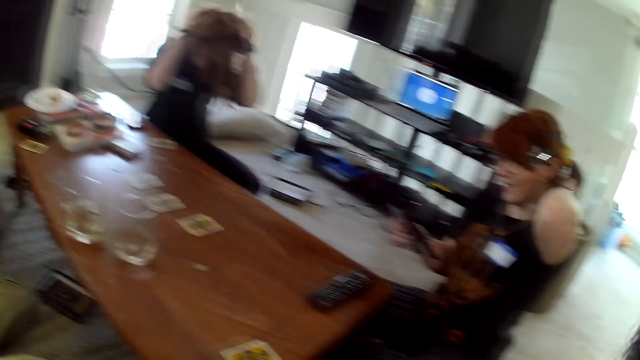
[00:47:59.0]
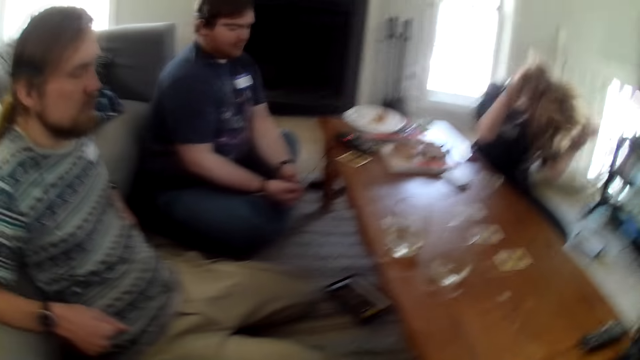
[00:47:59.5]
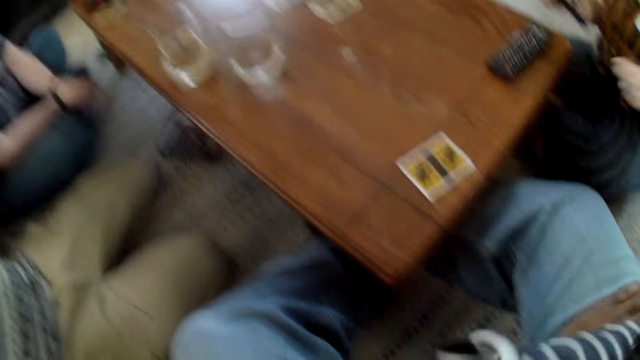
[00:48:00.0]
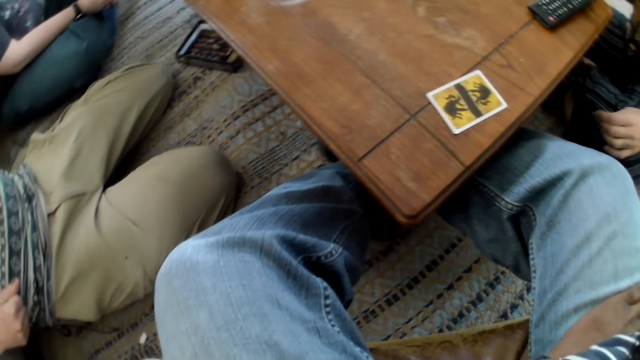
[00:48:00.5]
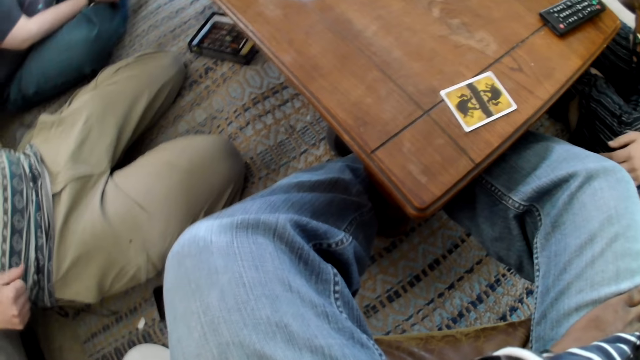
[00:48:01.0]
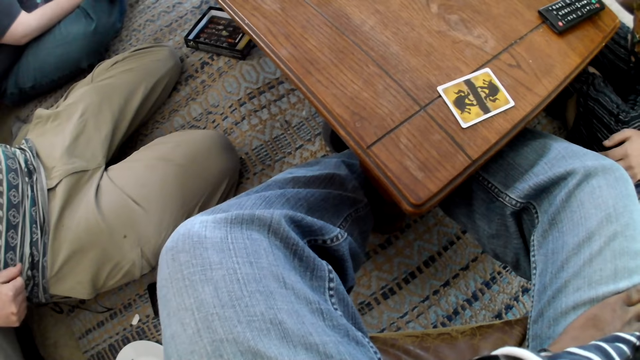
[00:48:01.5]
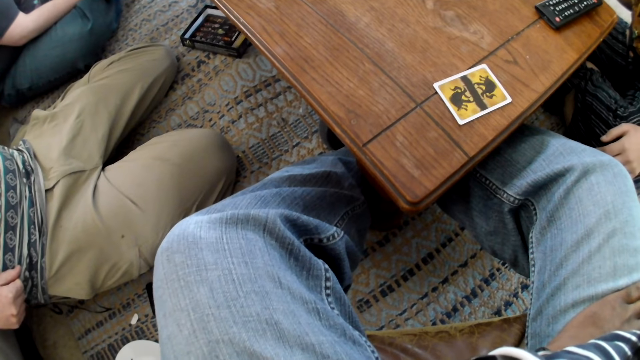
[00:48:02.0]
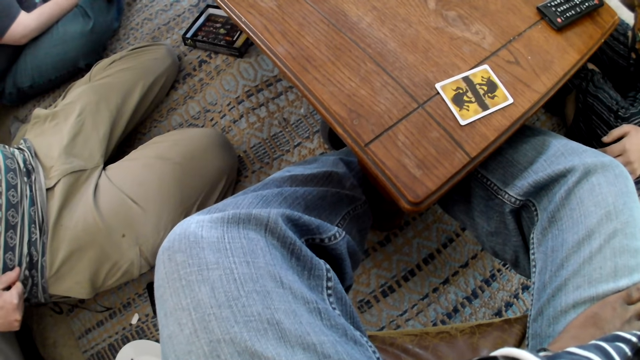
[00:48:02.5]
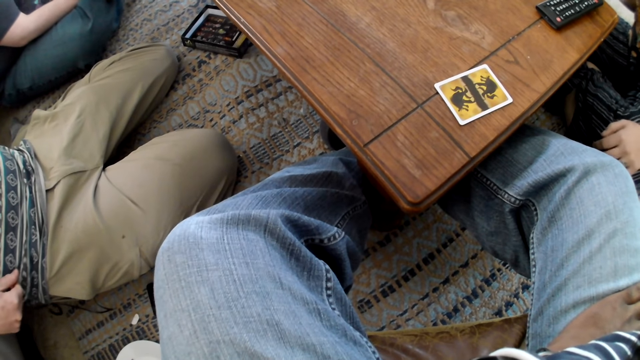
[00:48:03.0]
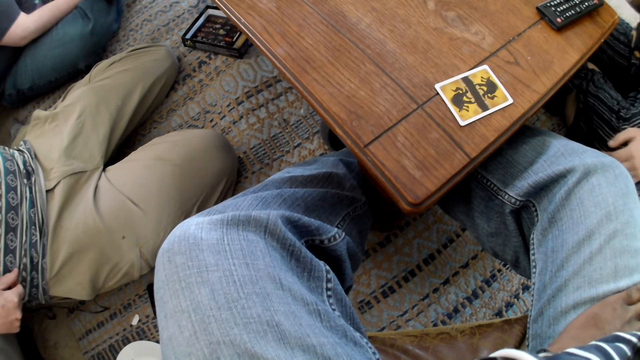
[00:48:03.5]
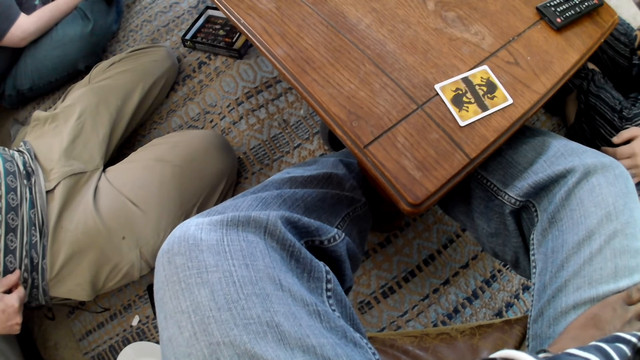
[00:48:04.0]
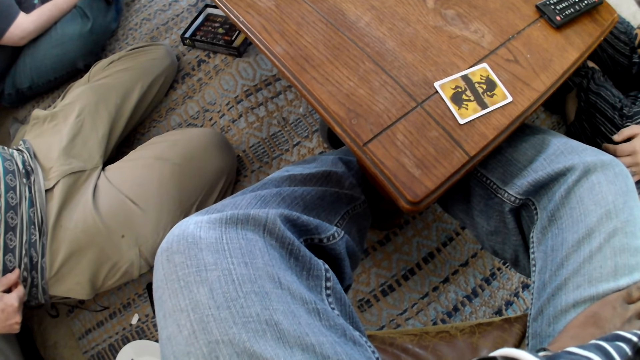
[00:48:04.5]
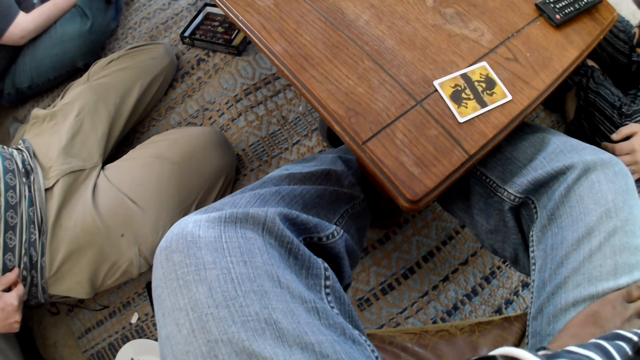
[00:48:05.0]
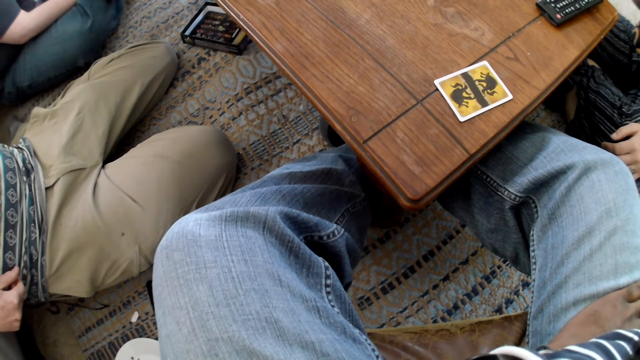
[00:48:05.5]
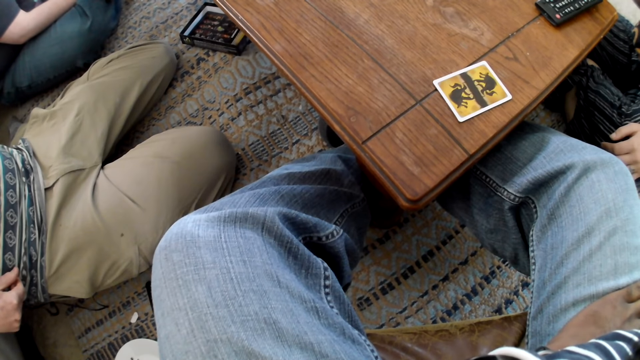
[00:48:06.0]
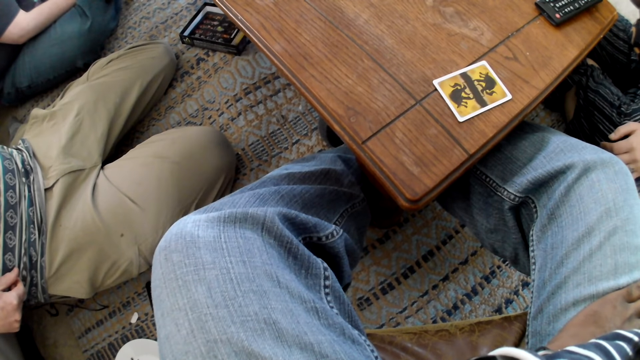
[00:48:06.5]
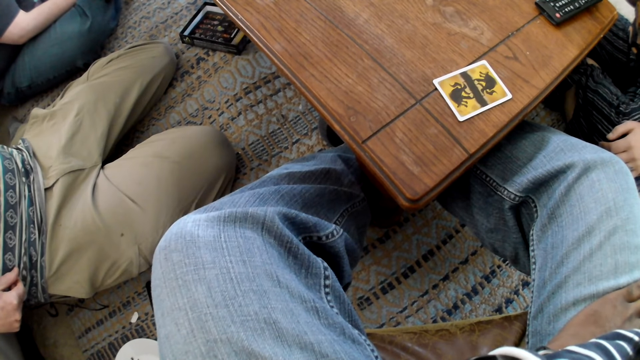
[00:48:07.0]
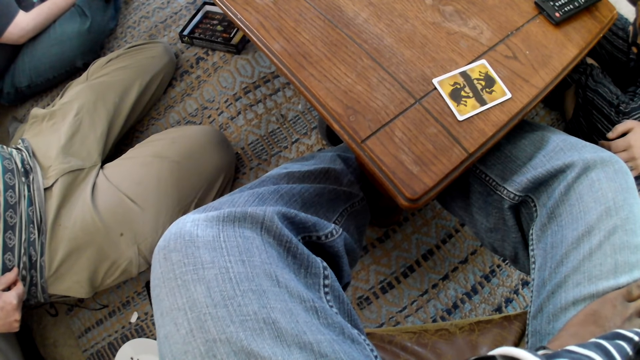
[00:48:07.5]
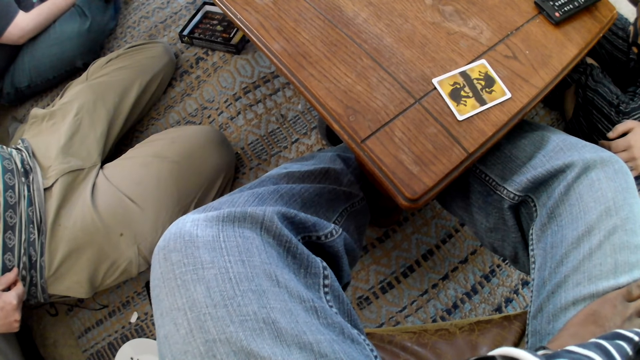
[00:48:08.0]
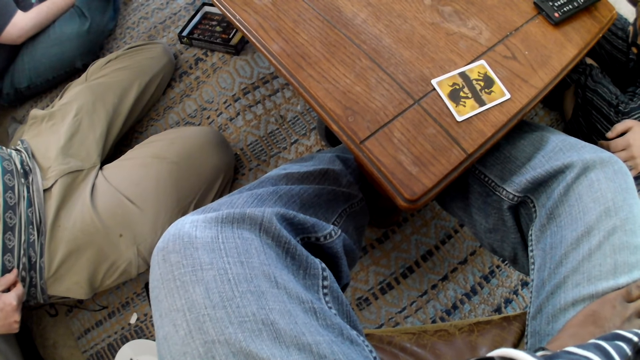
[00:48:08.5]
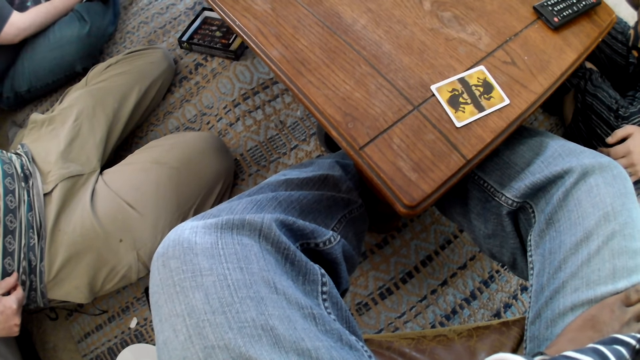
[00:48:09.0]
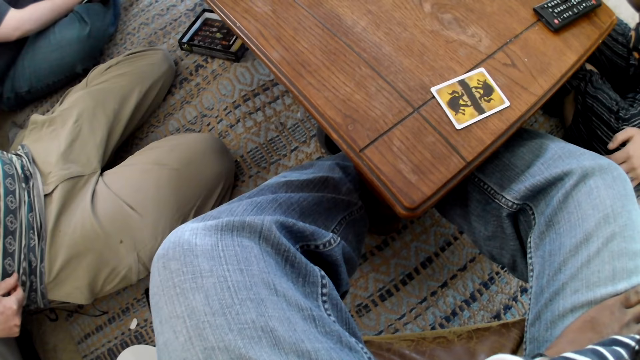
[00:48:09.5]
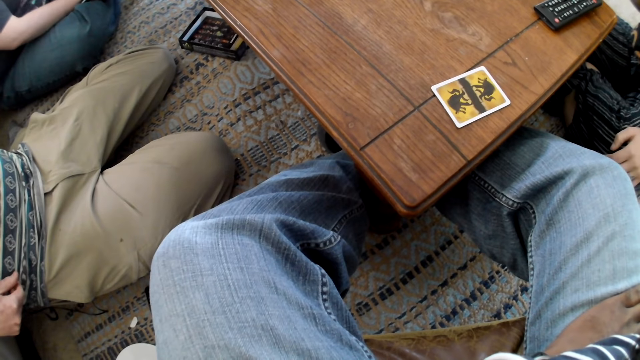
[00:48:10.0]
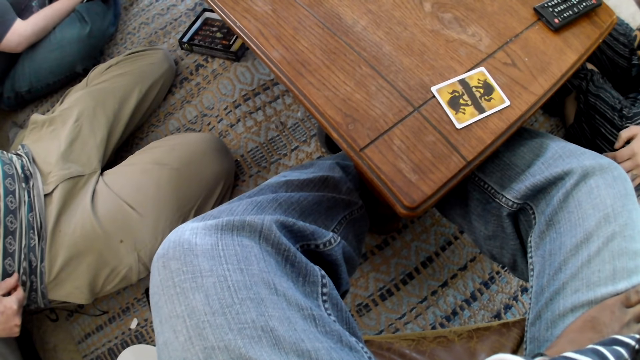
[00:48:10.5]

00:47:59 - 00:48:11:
A woman interacts with the camera wearer and three other people.

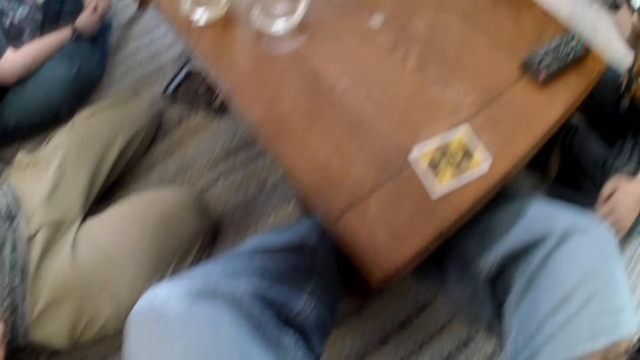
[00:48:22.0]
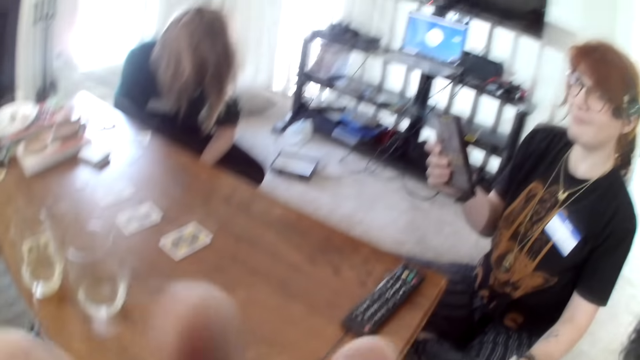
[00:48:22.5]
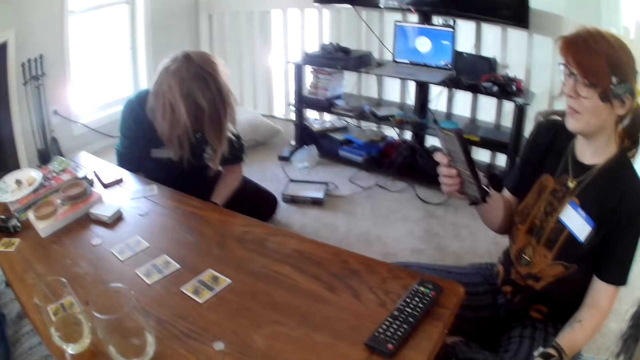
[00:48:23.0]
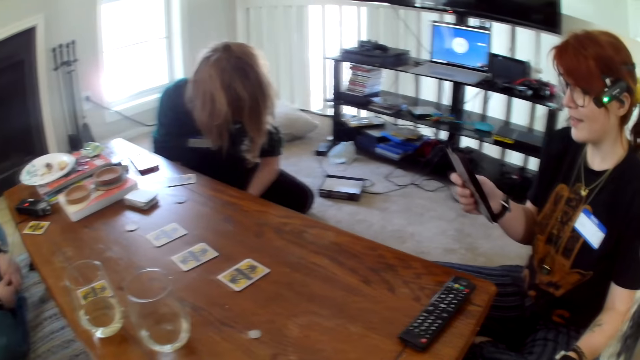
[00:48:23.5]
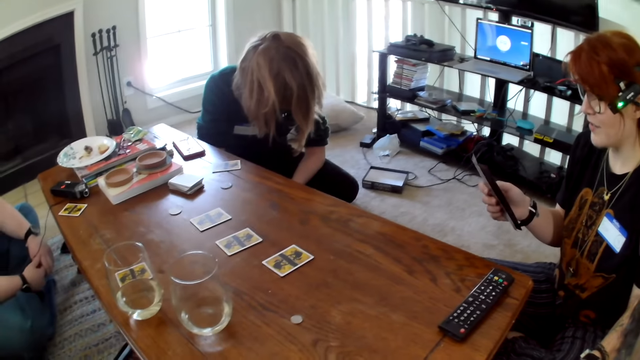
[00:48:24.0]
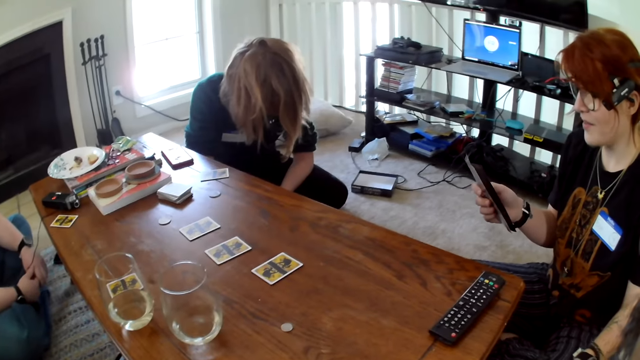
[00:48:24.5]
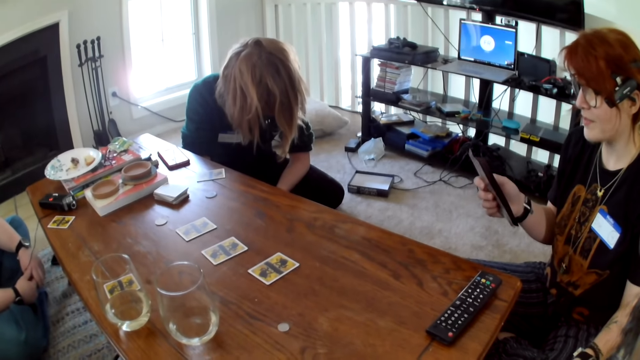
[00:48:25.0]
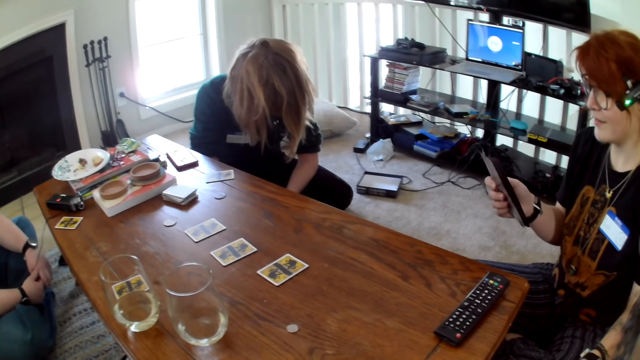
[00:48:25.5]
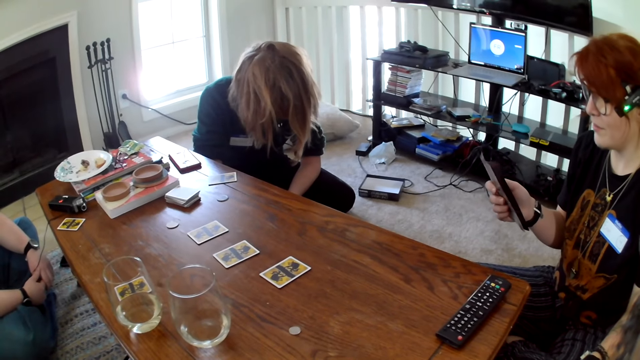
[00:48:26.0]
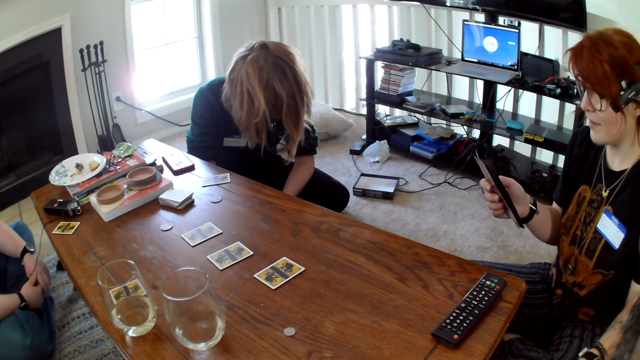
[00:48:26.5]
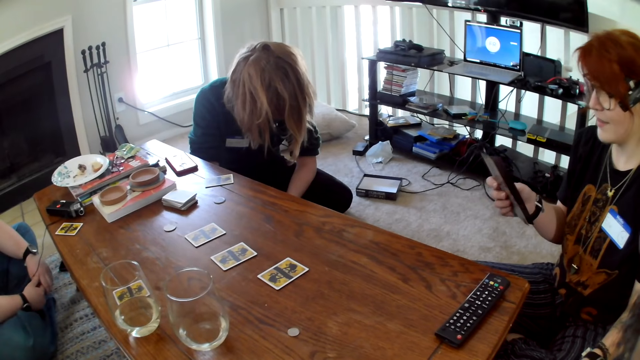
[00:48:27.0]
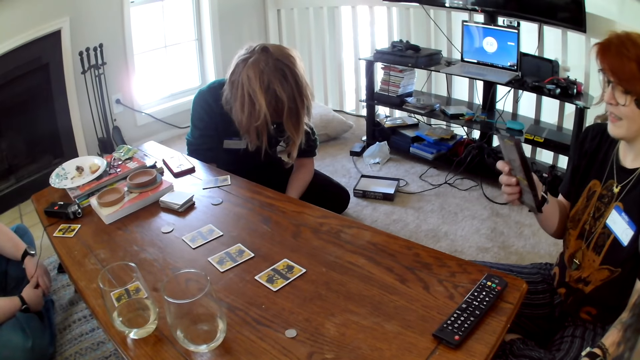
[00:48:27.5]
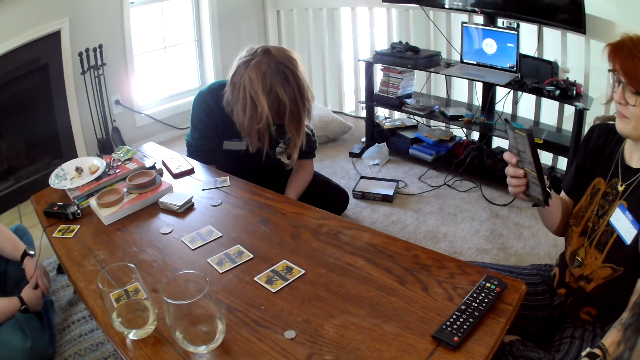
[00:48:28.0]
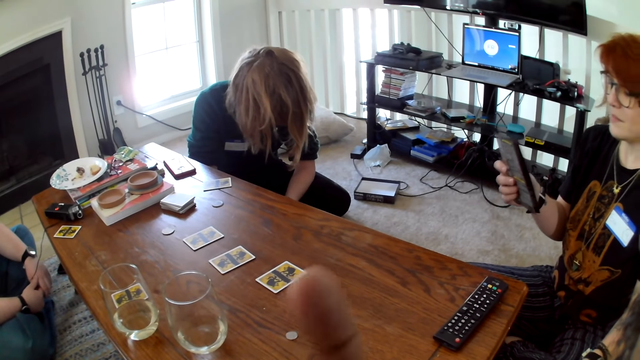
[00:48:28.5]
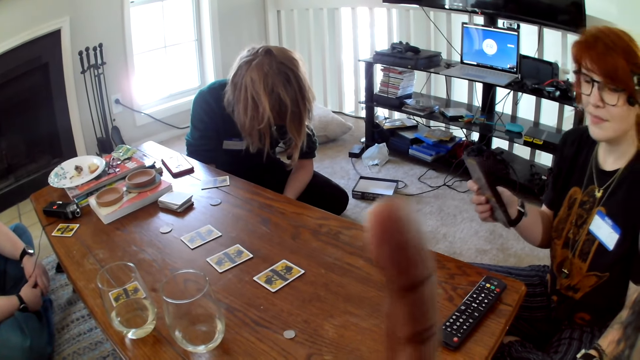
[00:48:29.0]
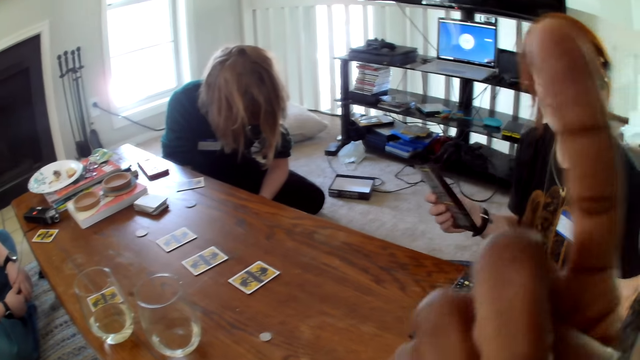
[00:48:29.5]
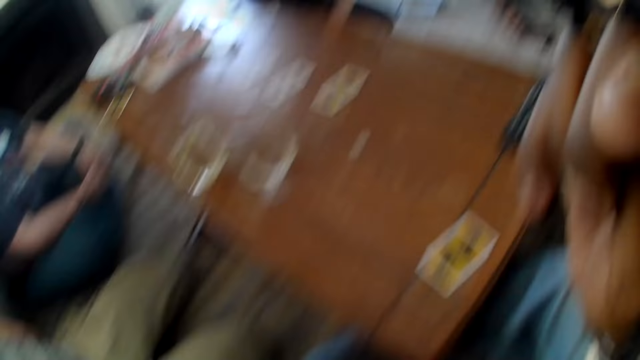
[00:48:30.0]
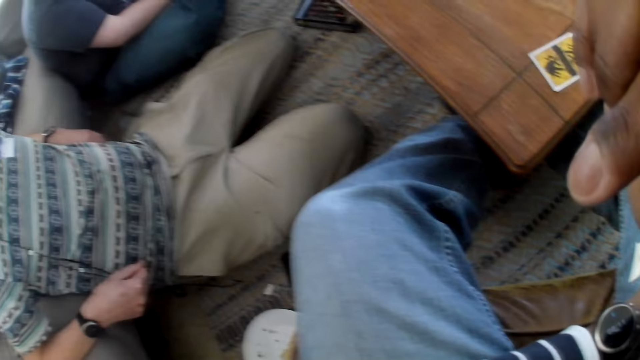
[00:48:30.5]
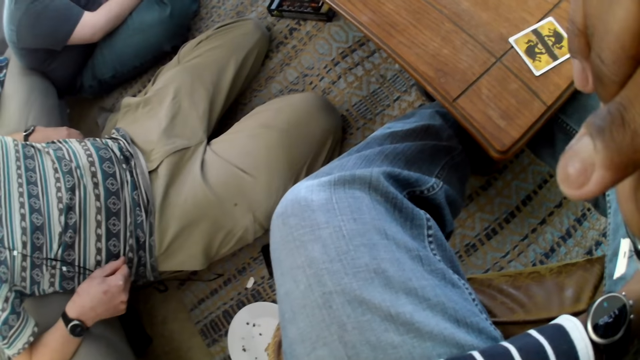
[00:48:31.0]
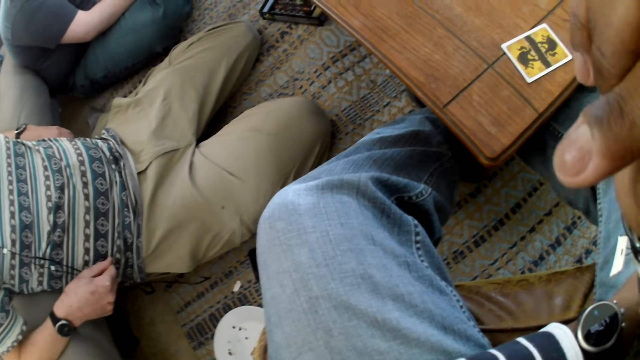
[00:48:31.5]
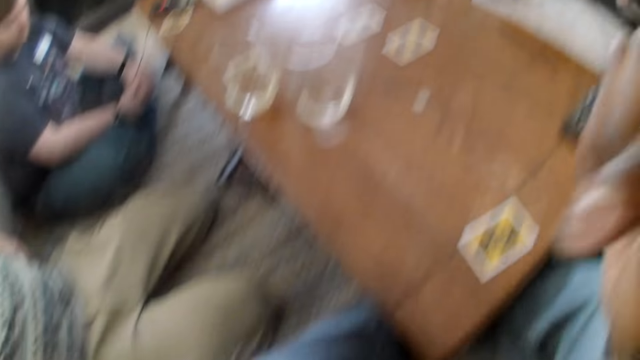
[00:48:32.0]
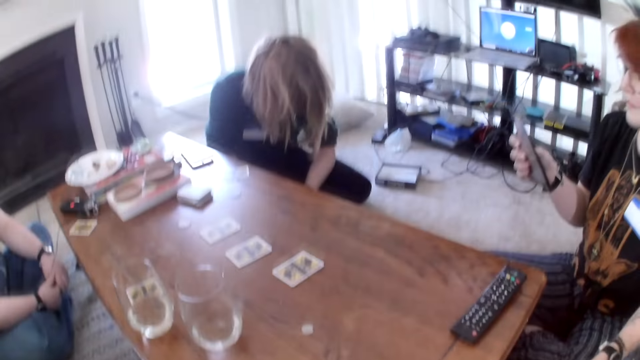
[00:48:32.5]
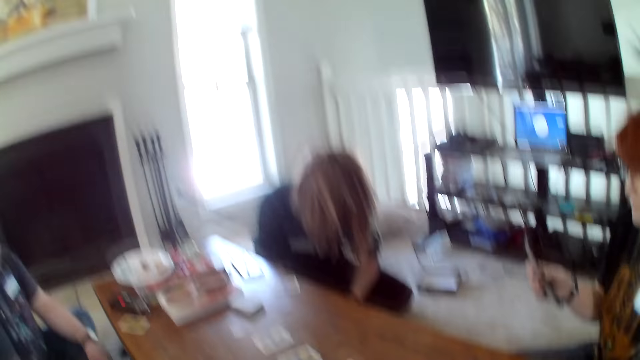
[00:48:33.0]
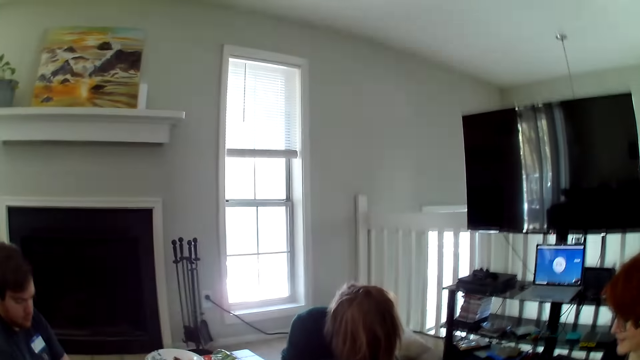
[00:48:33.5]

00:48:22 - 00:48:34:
A person reads a paper. The camera wearer raises a finger.
